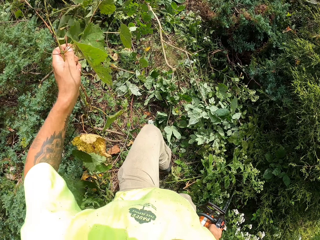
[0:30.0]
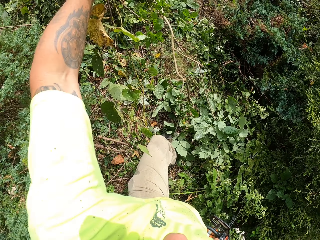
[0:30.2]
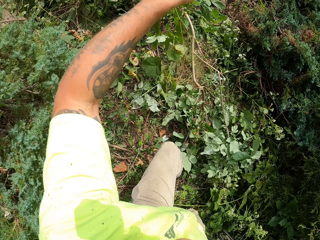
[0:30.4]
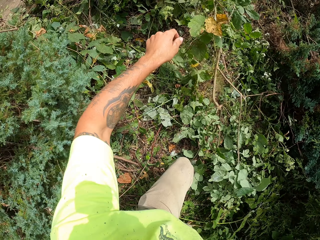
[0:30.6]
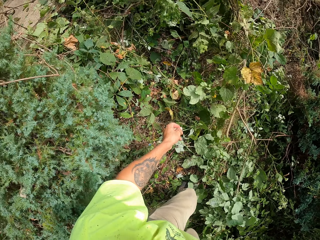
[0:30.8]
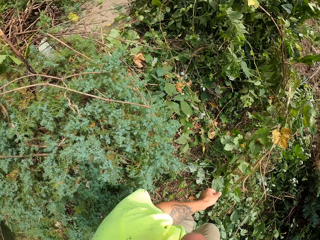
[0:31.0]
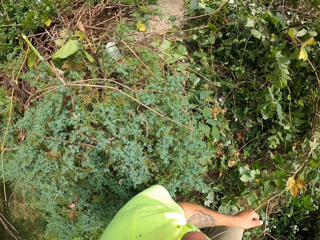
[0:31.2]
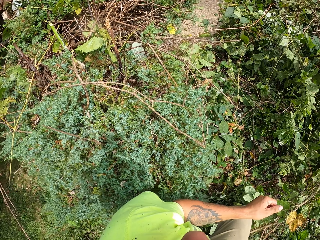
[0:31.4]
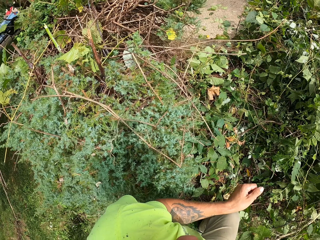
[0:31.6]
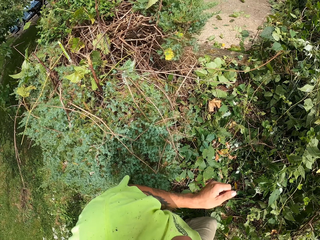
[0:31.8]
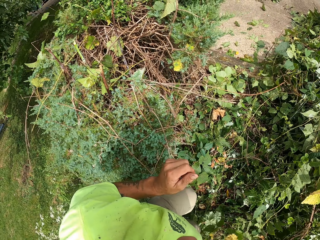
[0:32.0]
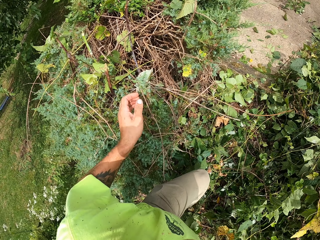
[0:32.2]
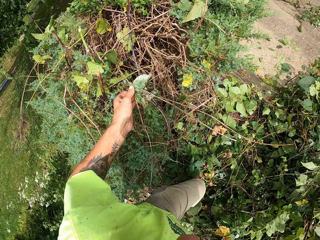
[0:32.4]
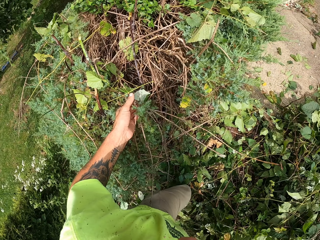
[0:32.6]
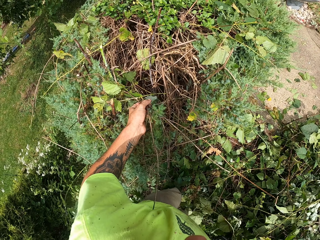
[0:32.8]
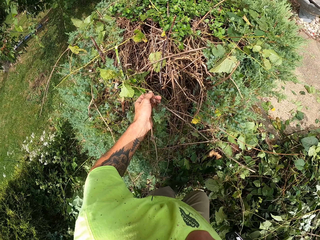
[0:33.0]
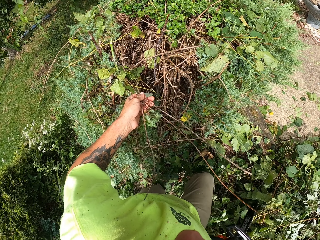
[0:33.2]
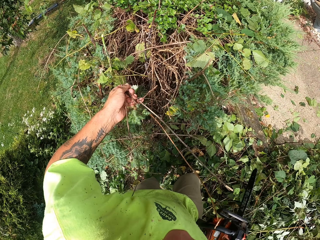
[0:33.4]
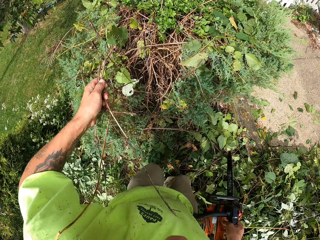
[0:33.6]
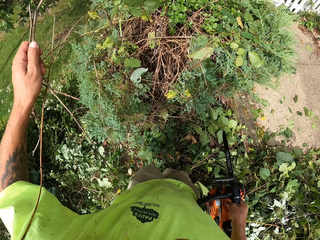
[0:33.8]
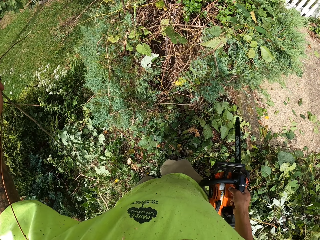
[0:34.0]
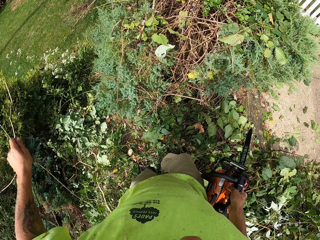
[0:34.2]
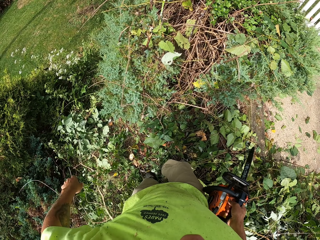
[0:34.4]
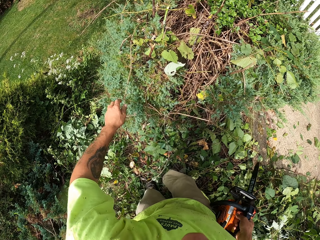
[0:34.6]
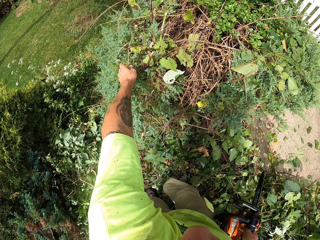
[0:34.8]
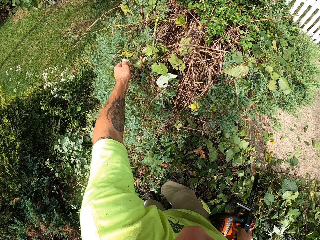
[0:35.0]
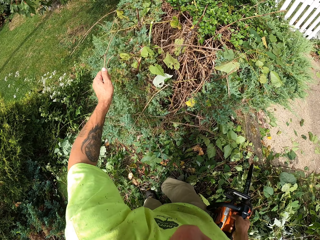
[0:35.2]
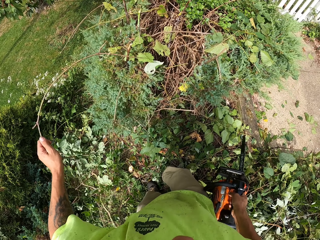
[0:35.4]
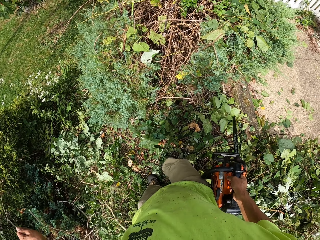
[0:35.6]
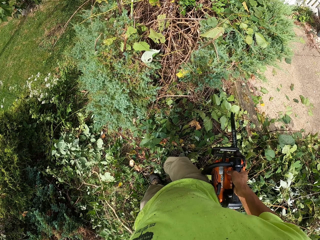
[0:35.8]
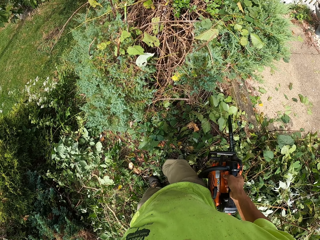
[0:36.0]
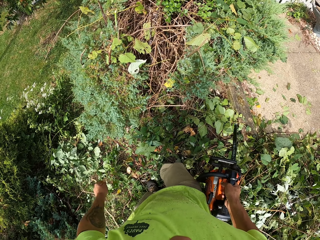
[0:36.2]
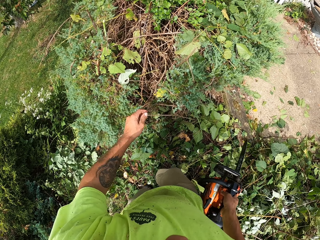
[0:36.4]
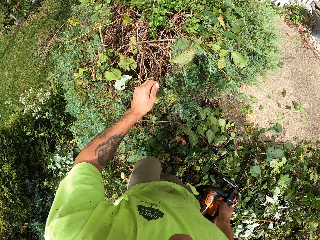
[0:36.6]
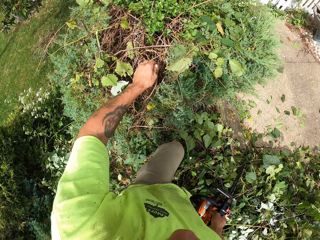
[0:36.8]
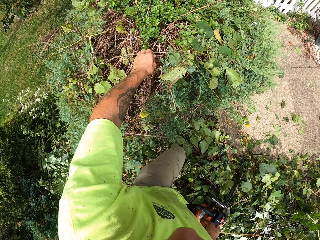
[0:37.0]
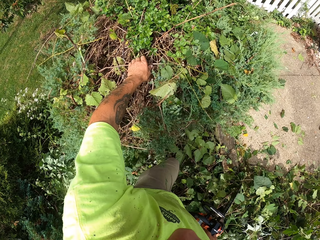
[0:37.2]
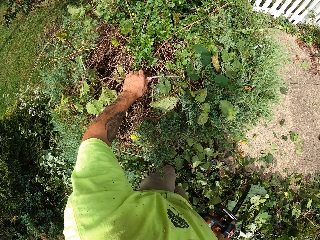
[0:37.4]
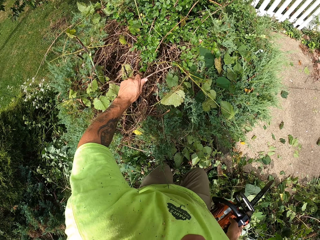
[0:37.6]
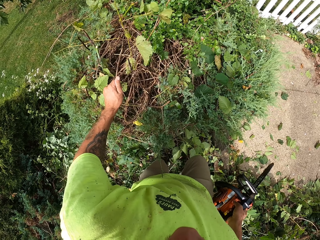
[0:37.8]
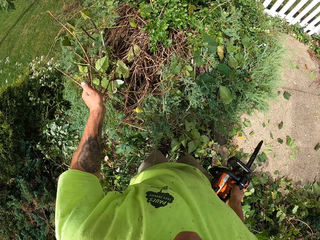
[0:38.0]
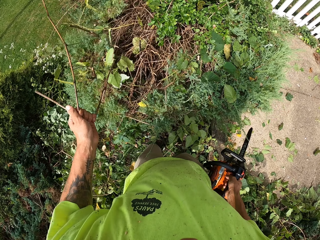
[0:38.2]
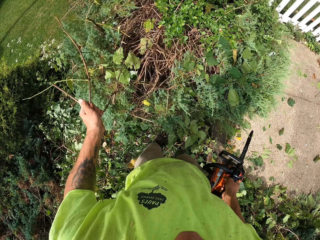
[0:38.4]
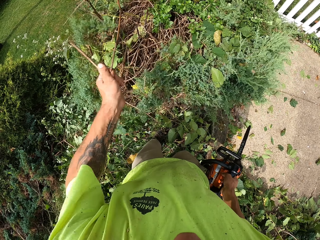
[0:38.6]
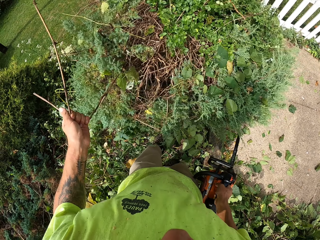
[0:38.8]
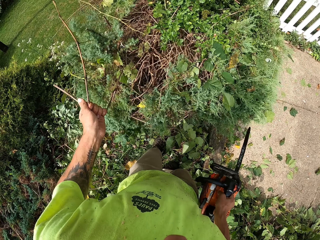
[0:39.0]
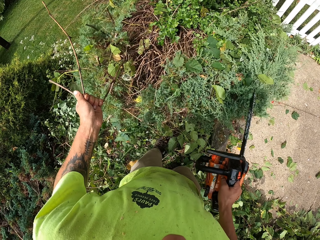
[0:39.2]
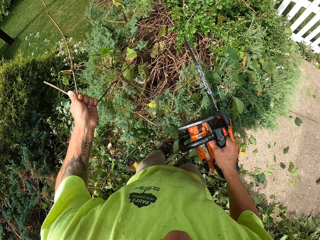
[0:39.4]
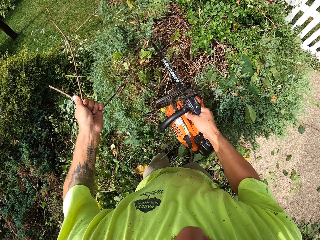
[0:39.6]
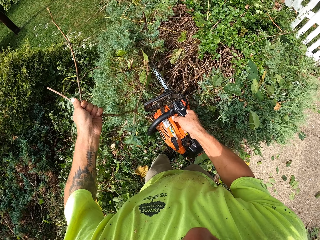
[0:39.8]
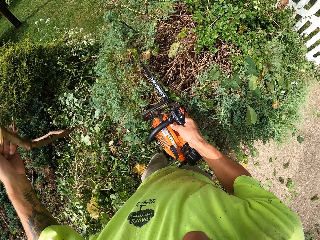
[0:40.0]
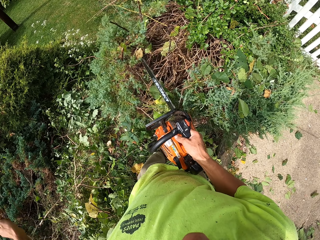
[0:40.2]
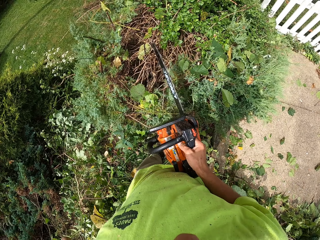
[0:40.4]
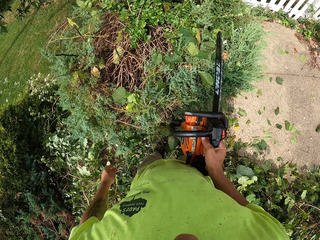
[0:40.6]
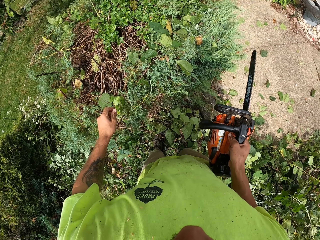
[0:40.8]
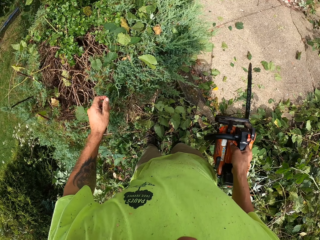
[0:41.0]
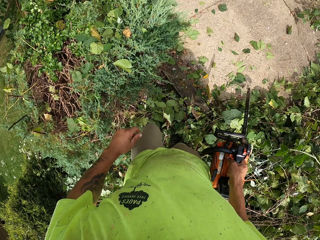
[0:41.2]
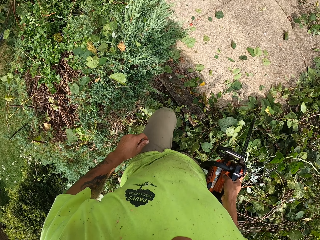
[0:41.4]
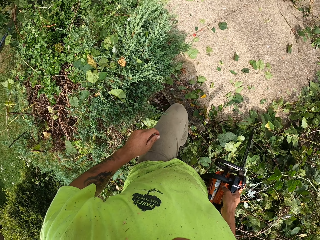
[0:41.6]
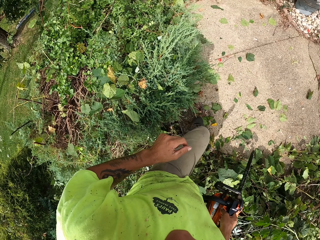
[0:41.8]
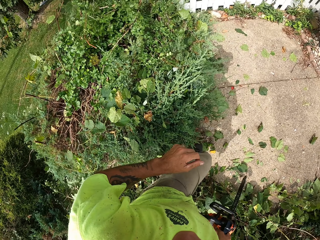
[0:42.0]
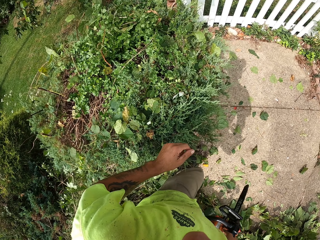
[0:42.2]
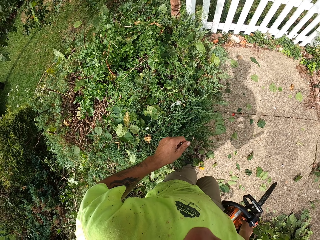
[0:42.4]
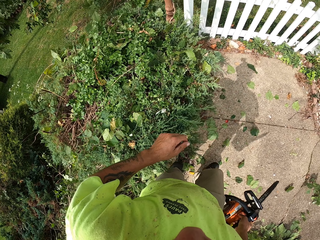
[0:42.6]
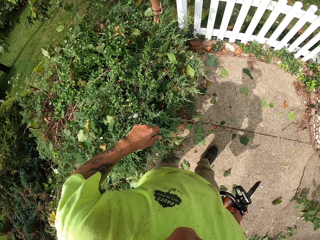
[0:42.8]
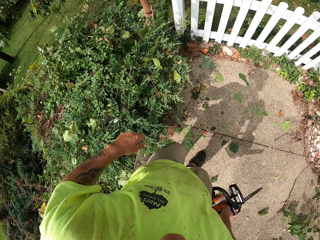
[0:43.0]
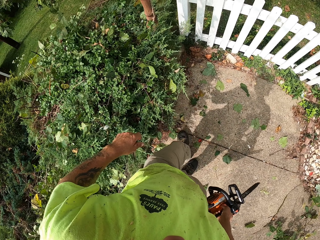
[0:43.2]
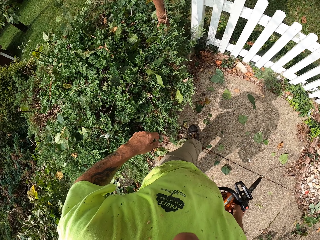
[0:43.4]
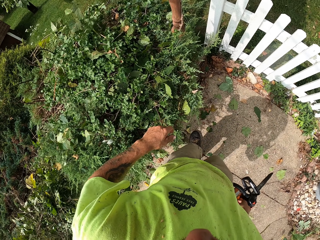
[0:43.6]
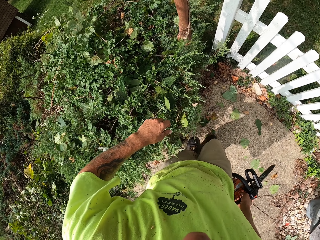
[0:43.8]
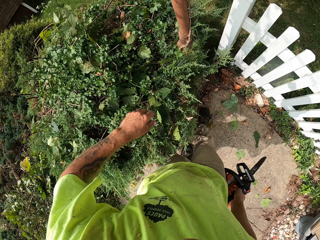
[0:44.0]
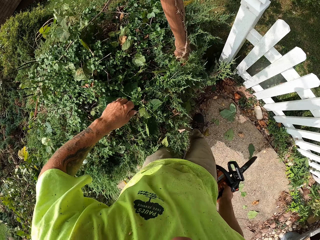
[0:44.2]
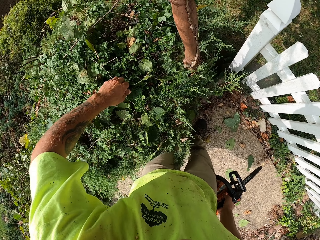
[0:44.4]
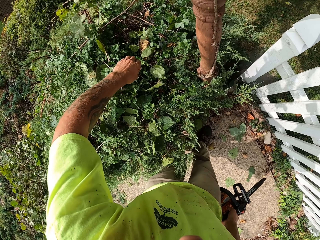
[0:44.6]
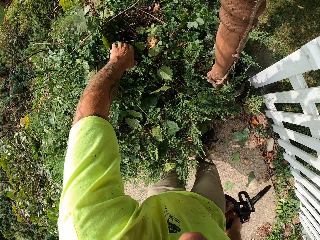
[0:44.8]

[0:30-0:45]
The camera wearer throws some branches from the bush to the ground with his left hand. He cuts some branches from the bush with the chainsaw in his right hand. He plucks more twigs. He uses the power saw to cut and walks.

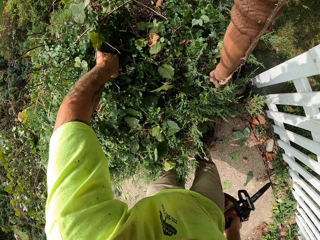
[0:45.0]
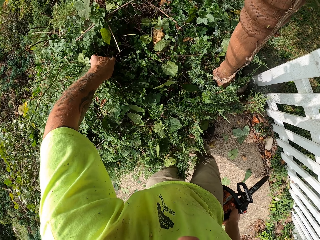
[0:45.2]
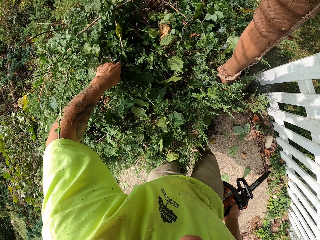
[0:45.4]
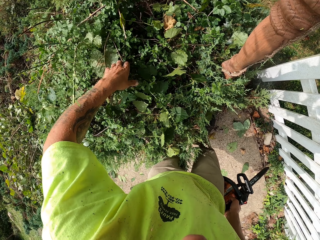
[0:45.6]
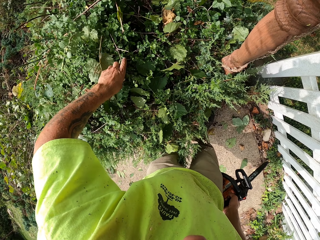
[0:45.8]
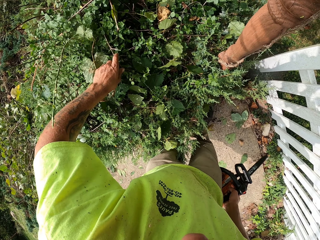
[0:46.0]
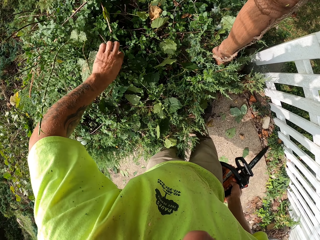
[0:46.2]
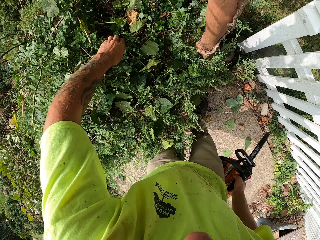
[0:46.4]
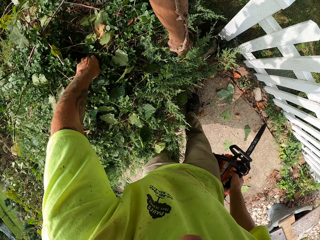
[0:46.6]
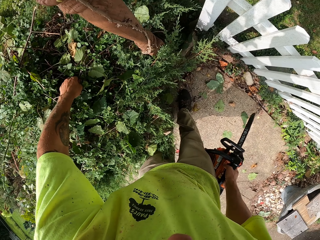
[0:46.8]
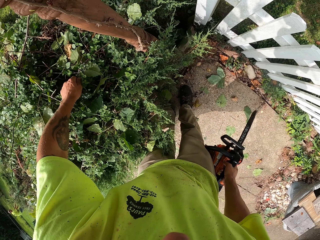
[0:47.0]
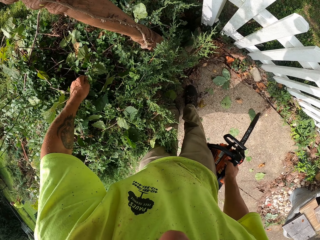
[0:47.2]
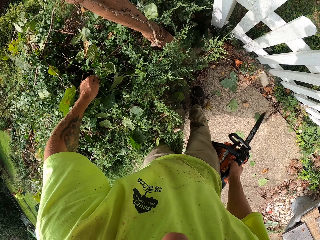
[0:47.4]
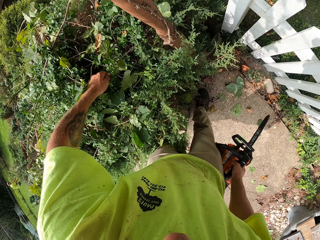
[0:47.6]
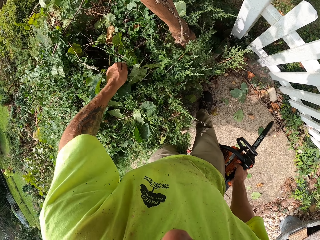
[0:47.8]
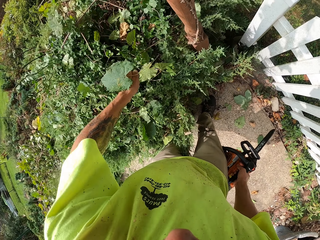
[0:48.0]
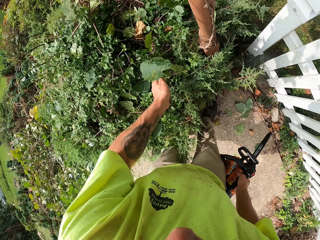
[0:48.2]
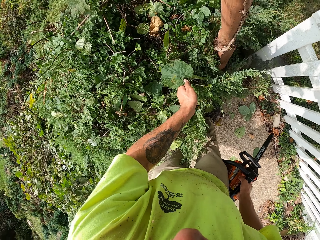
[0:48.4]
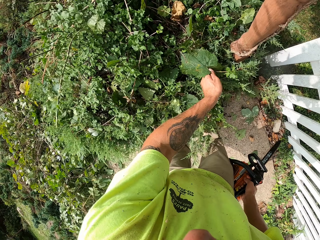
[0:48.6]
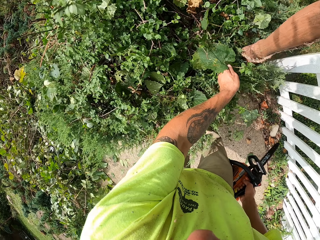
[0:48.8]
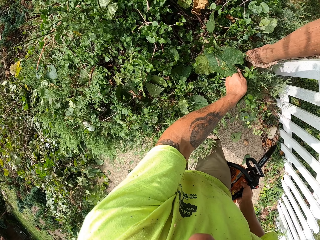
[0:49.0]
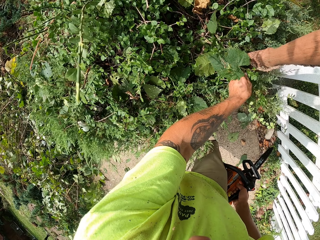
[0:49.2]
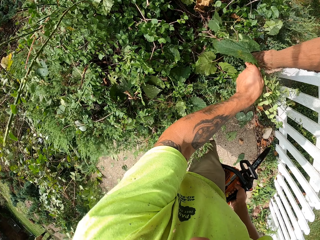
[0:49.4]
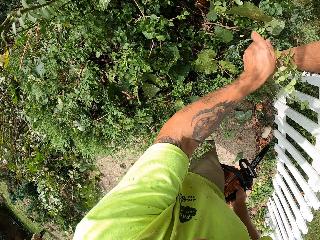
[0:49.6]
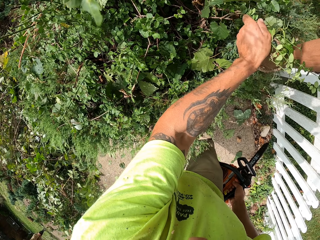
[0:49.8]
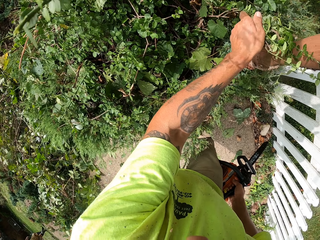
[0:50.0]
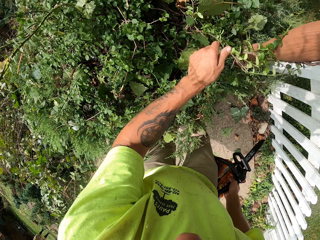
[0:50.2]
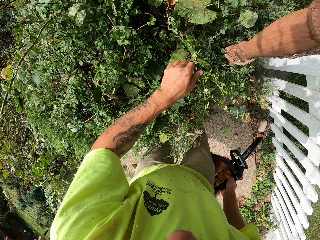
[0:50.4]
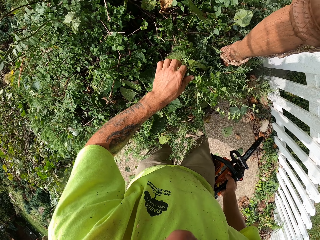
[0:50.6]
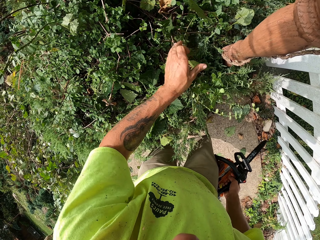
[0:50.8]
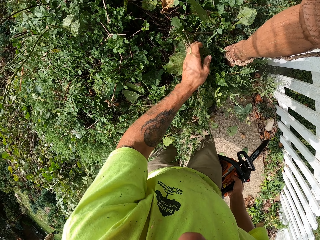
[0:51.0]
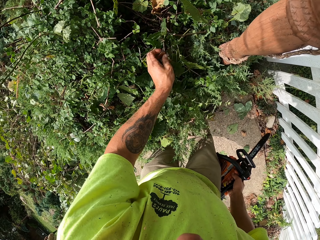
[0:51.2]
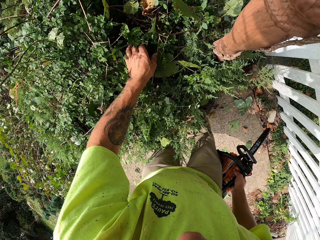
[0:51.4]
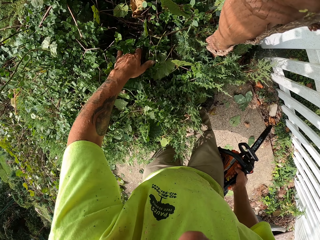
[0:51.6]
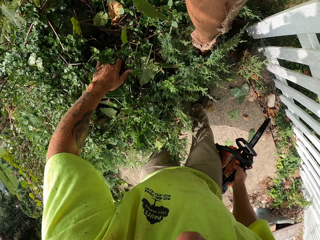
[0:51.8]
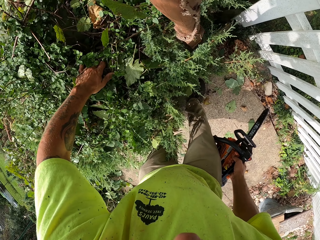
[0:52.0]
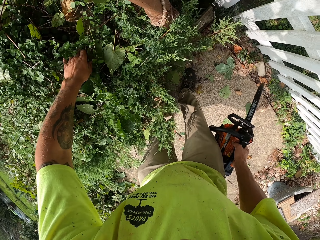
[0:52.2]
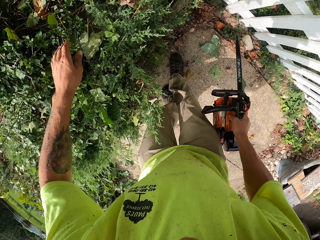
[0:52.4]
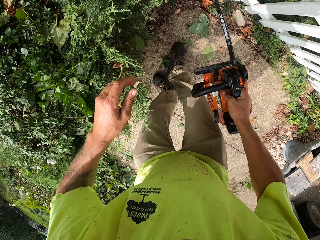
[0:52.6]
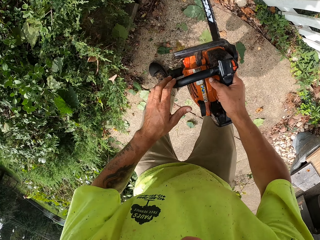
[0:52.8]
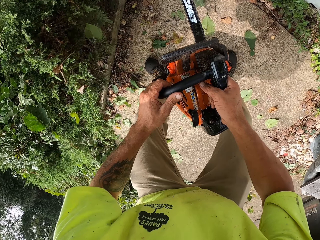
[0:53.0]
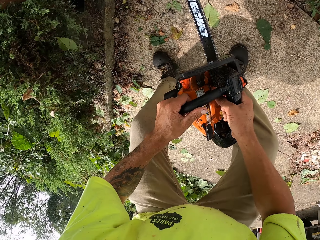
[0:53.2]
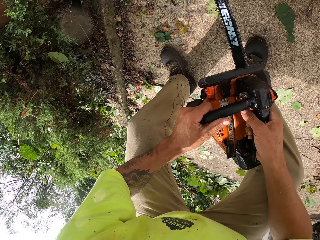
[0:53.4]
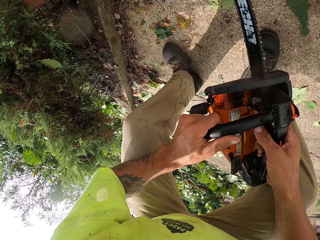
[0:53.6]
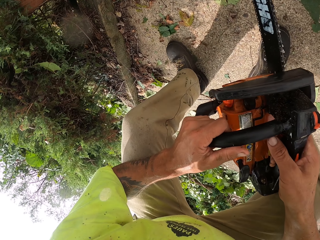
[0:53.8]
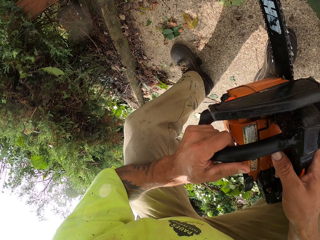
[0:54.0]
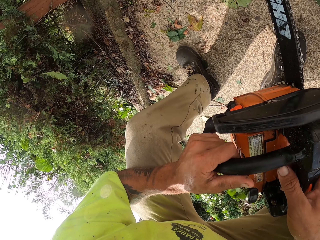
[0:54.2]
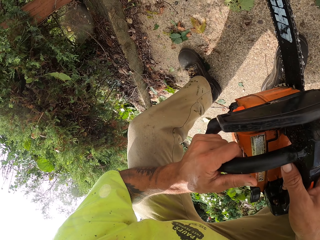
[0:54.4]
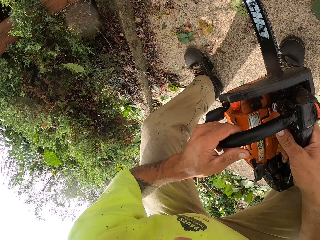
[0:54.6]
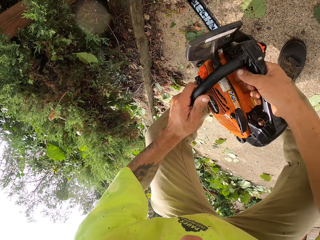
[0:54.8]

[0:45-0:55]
The camera wearer pulls some branches from the bush with his left hand. He uses the power saw.
